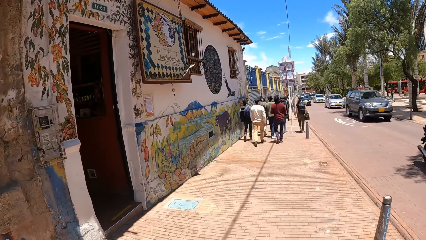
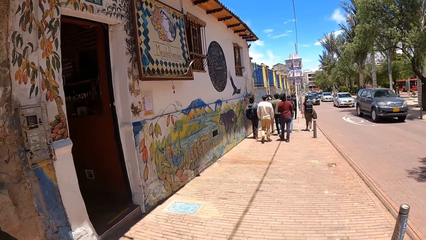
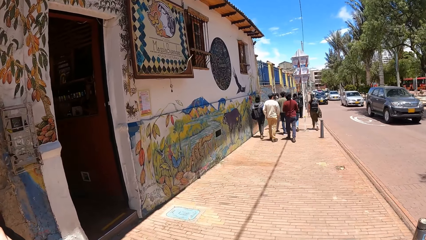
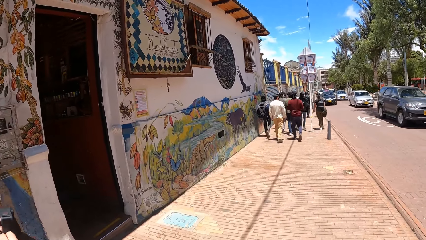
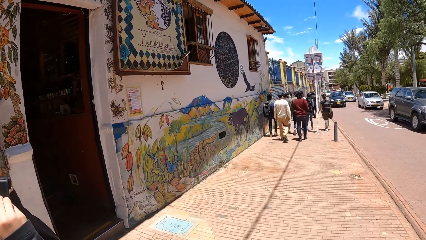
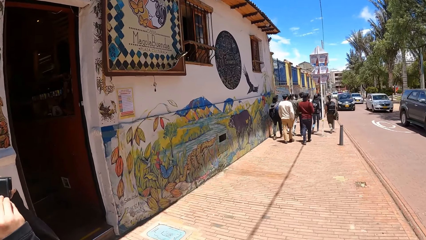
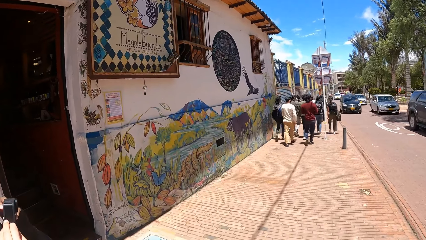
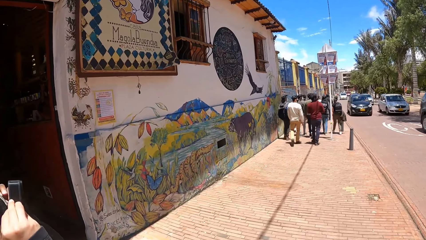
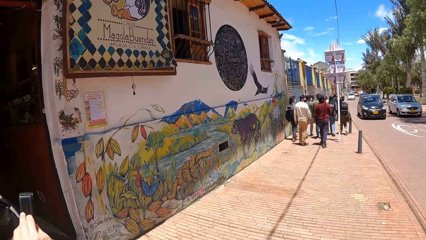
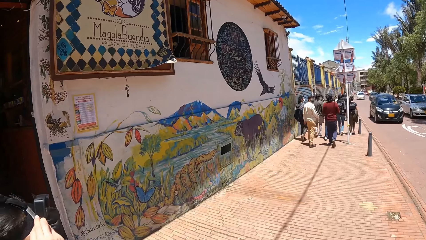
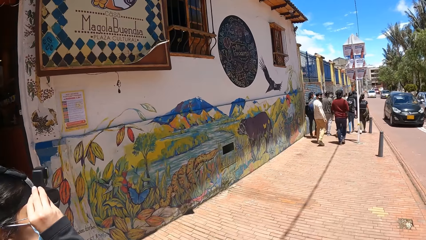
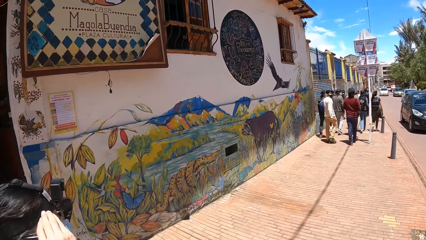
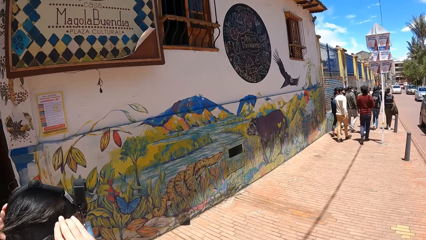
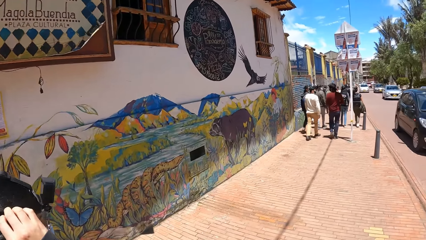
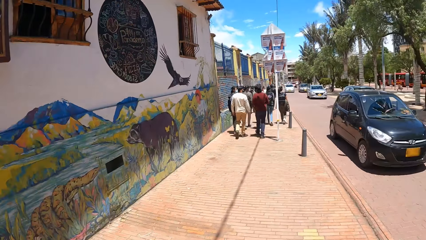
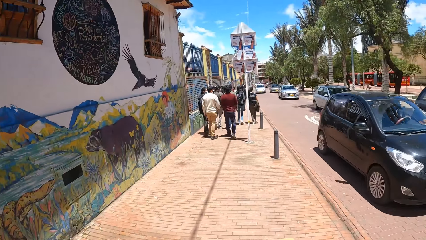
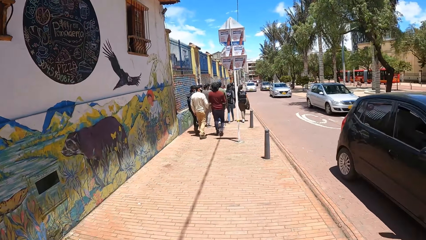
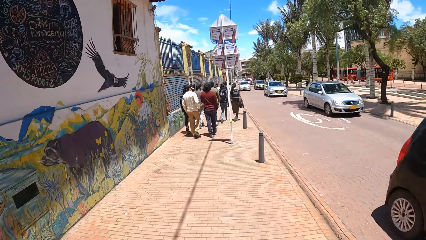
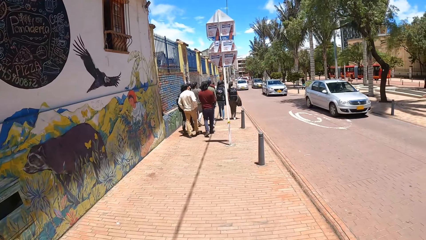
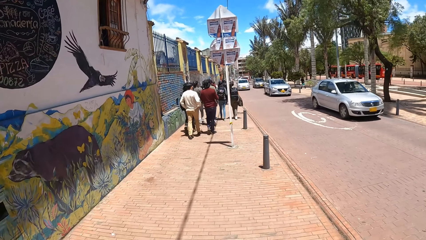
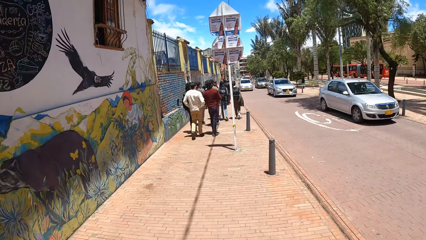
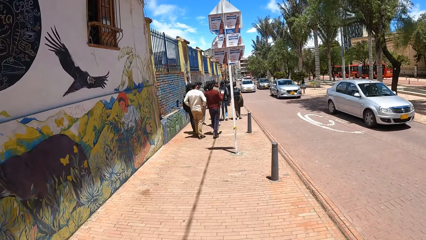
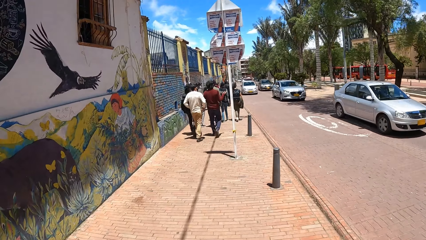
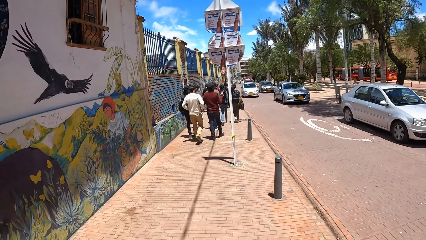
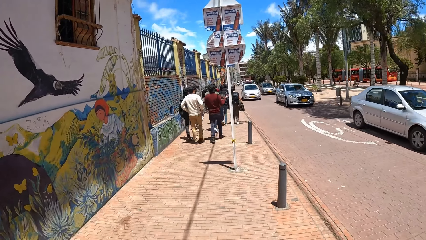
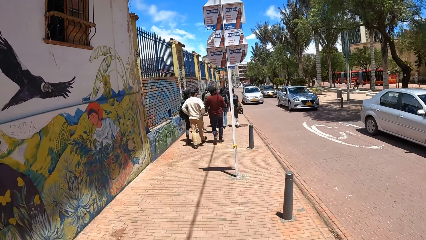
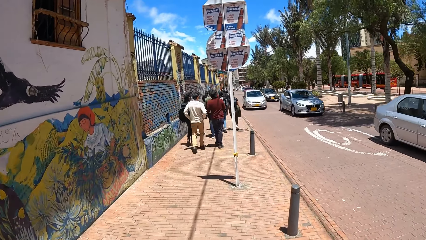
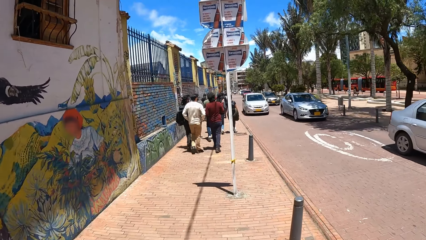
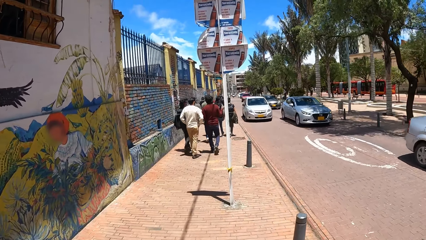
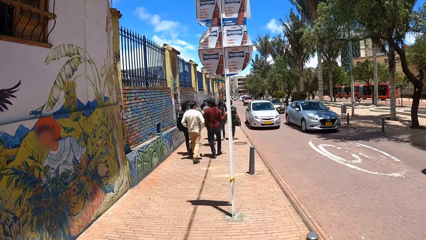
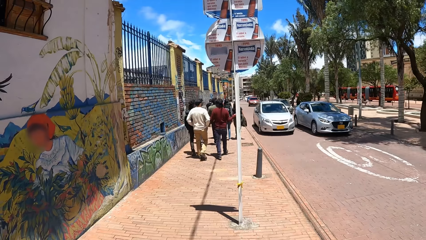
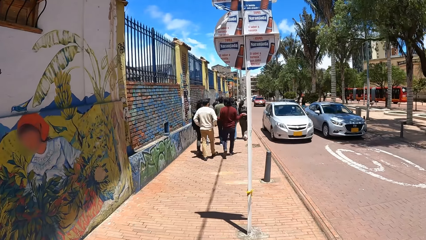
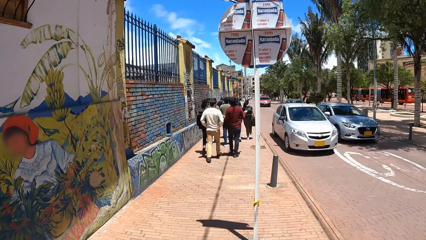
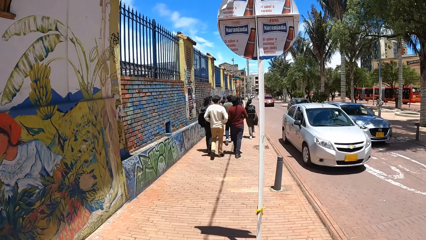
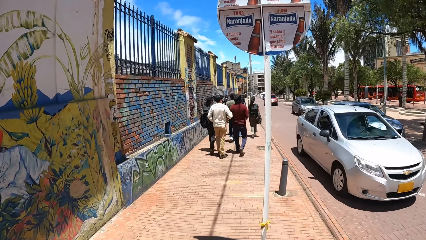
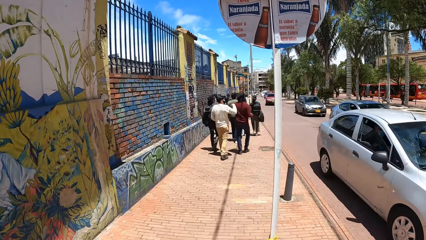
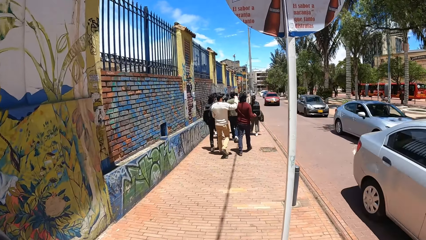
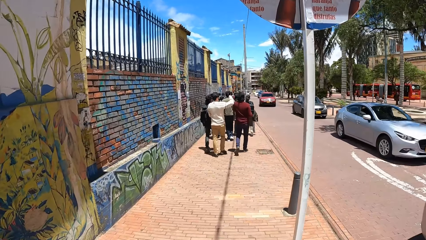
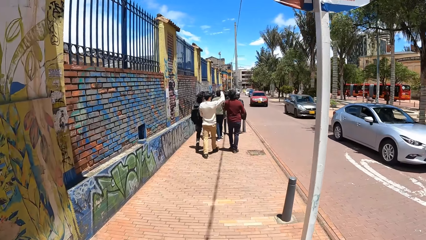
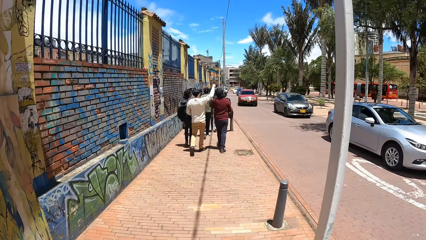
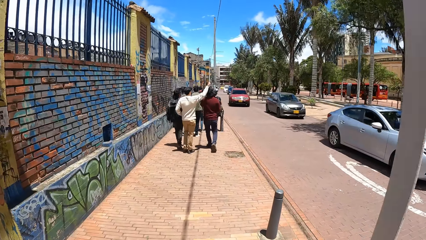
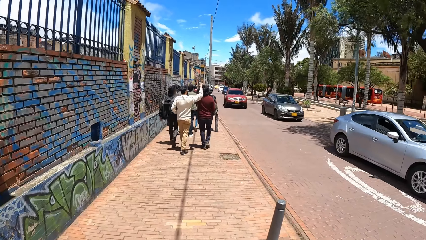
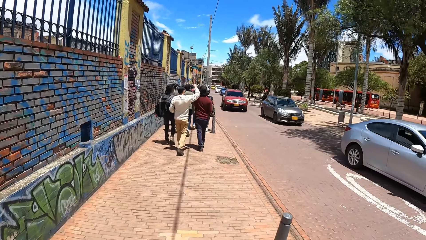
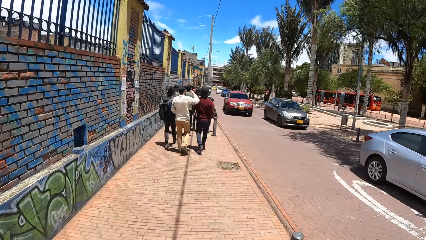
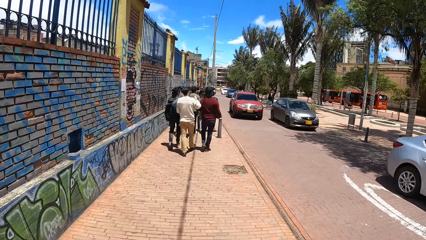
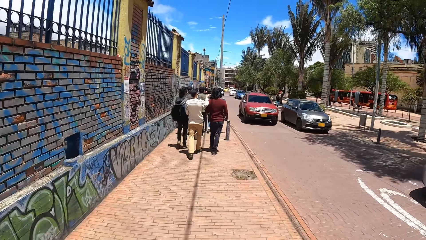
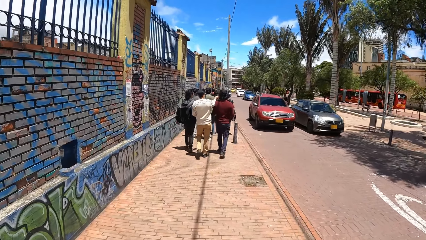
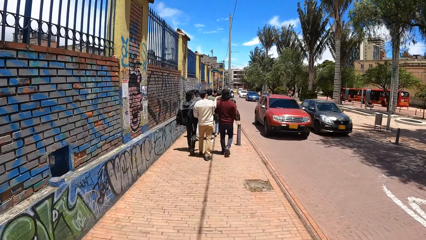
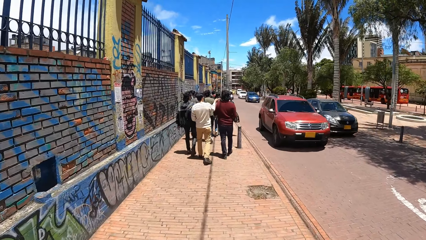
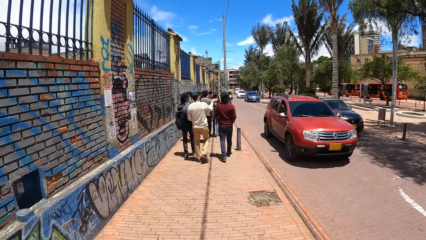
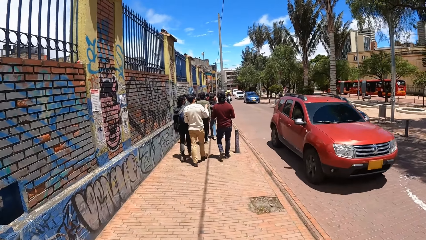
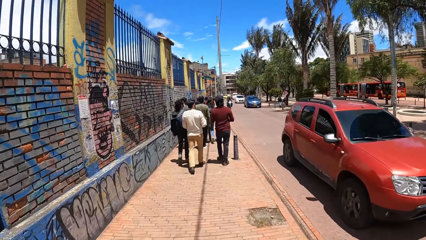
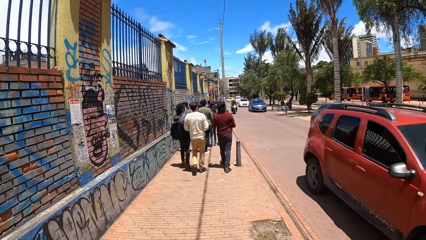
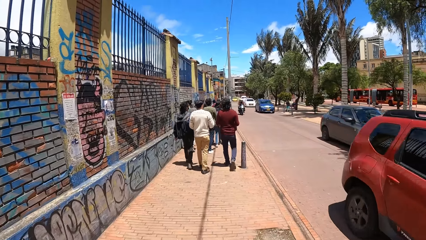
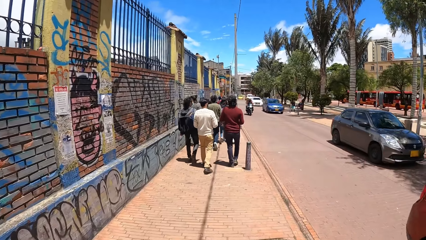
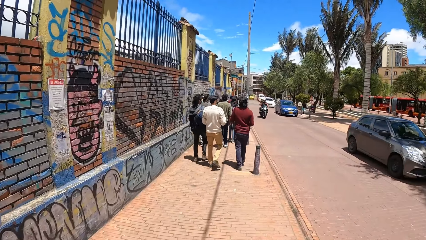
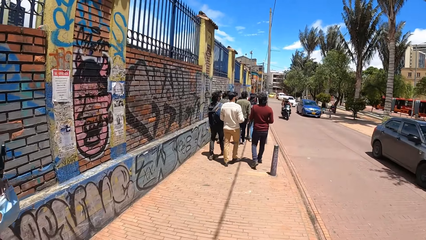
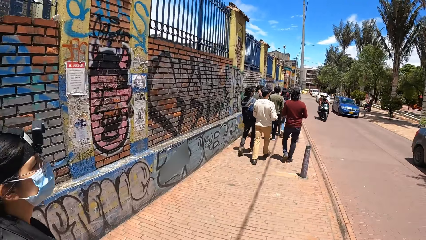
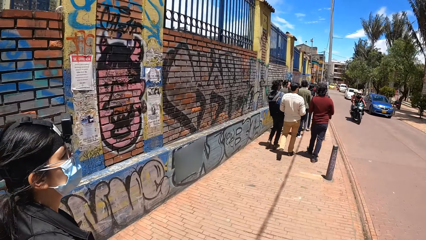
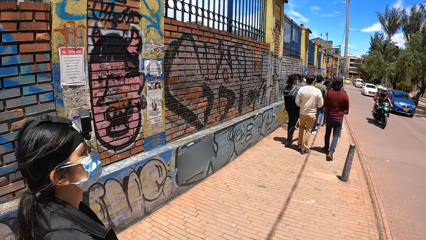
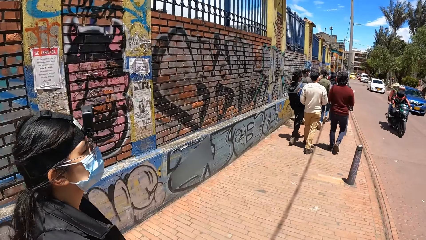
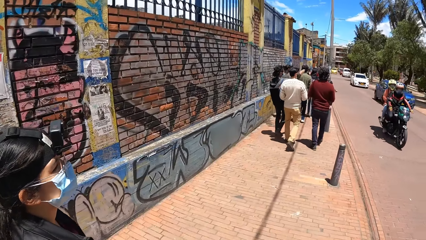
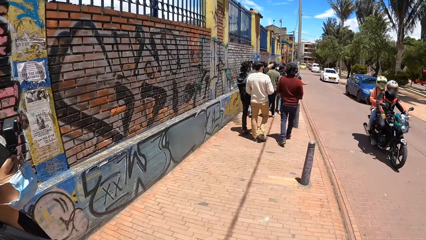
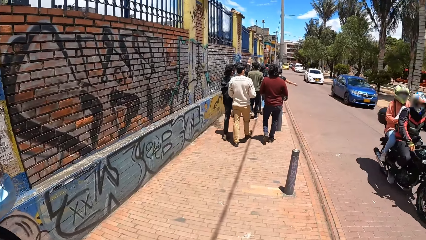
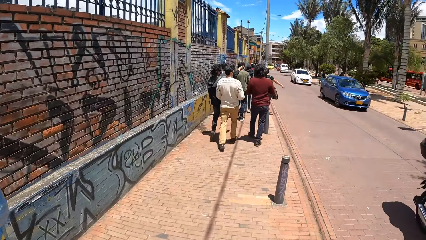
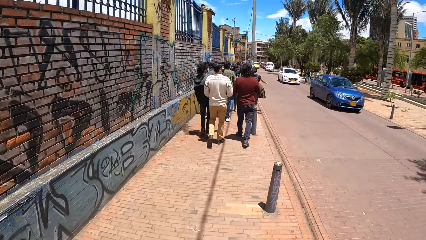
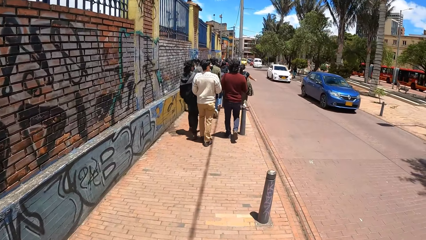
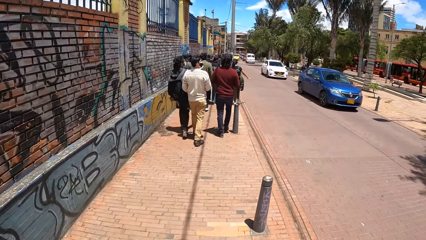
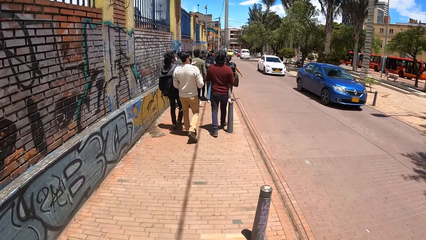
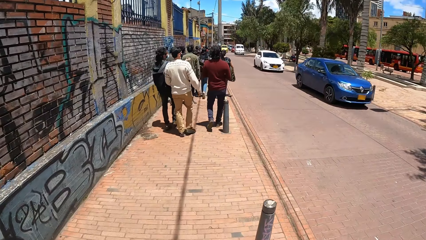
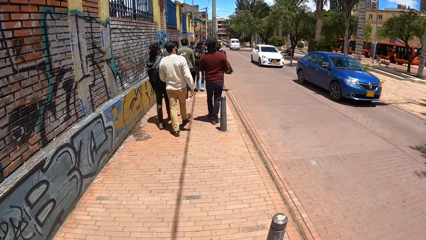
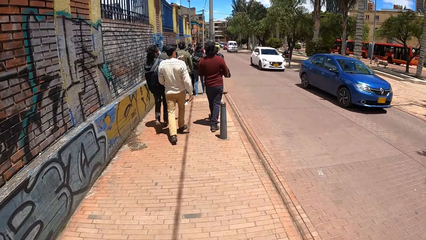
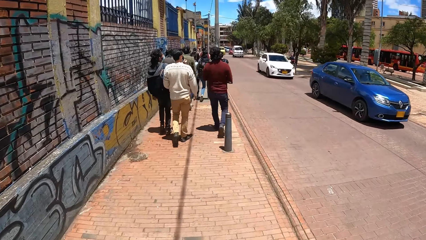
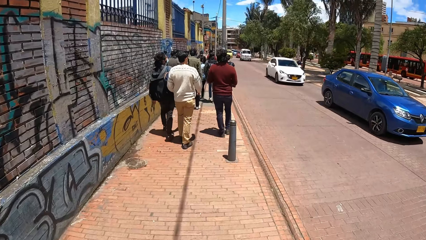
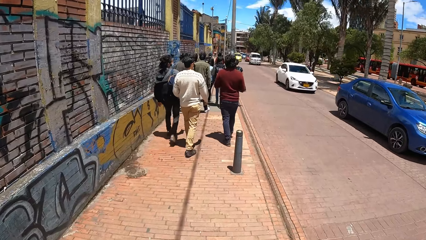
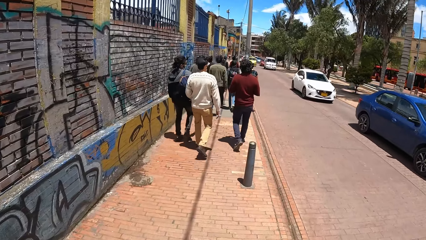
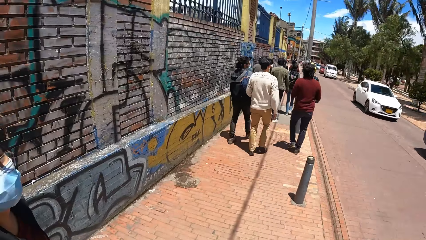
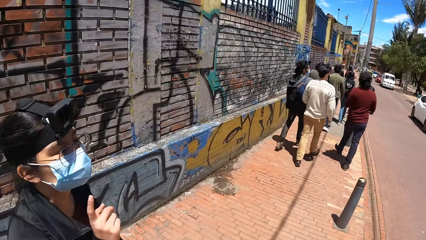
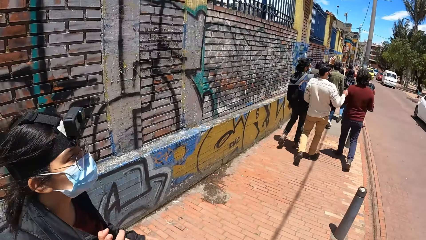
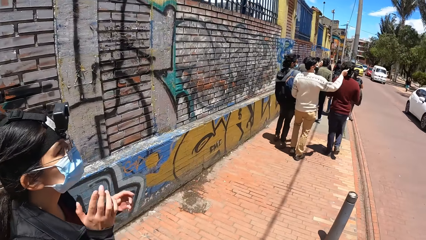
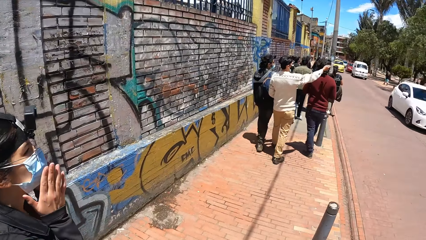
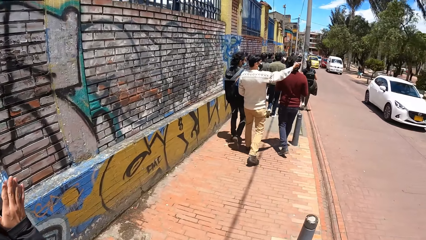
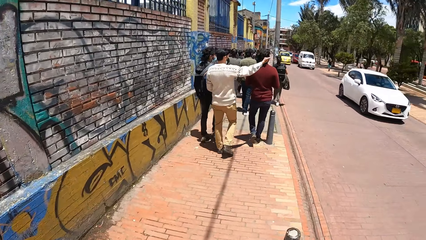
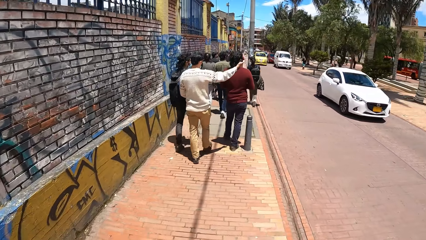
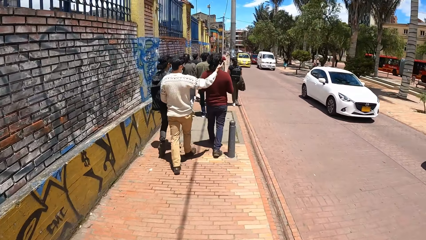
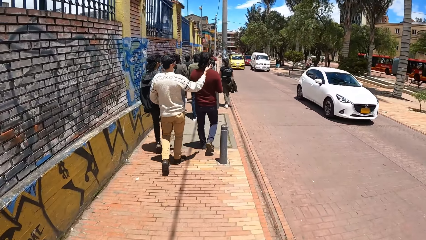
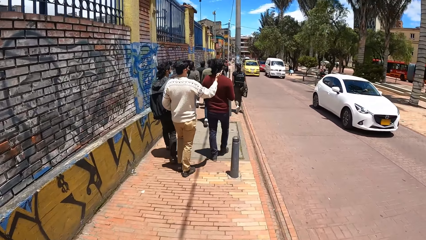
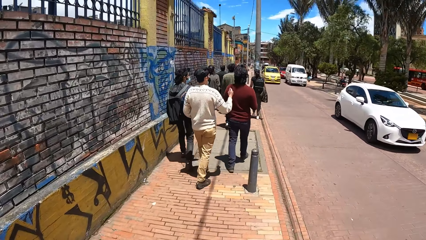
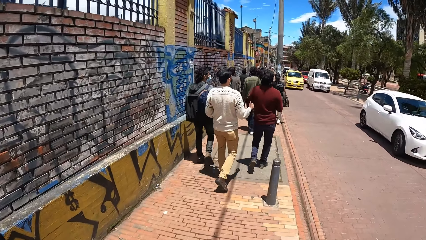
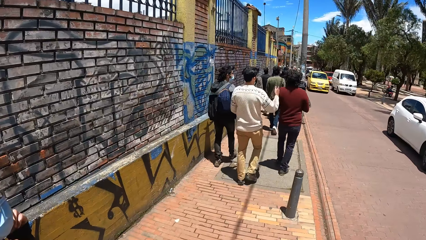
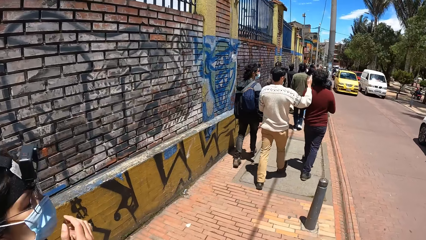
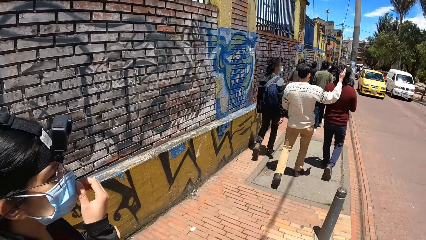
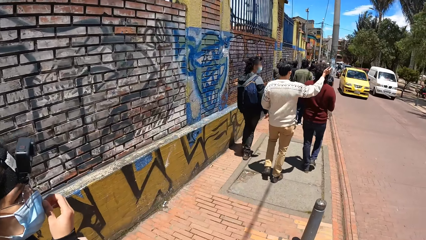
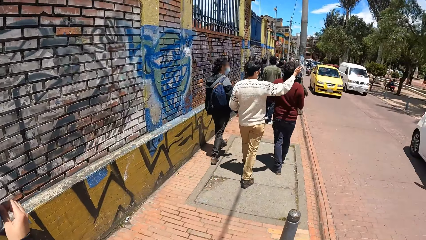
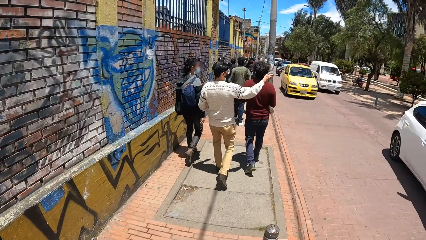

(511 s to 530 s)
The camera wearer looks left. They look forward. They look left. They converse with a woman. They look forward. They look left. The woman converses with the camera wearer. The camera wearer looks forward. They walk. They look left. They converse with the woman.
